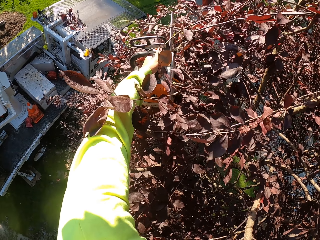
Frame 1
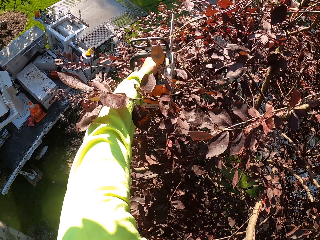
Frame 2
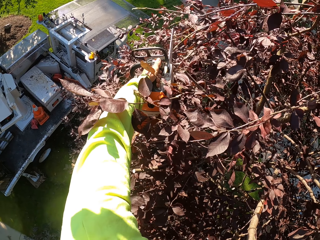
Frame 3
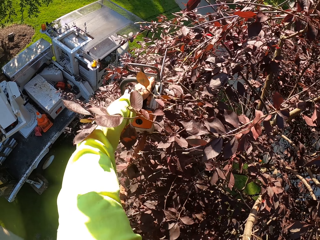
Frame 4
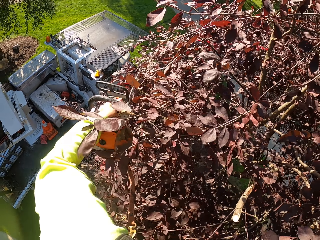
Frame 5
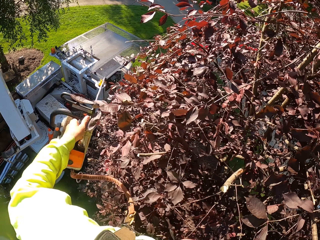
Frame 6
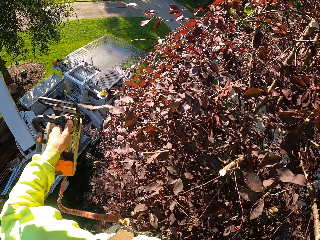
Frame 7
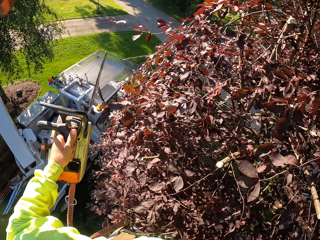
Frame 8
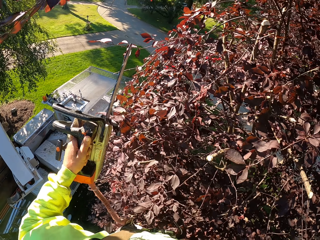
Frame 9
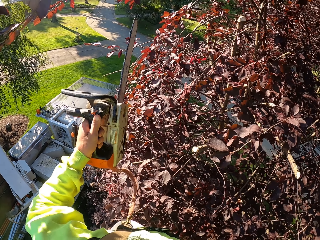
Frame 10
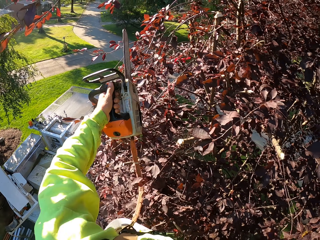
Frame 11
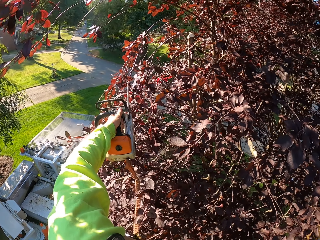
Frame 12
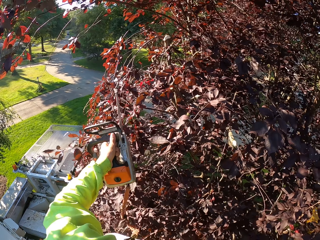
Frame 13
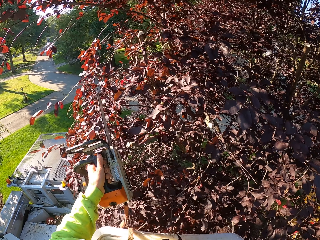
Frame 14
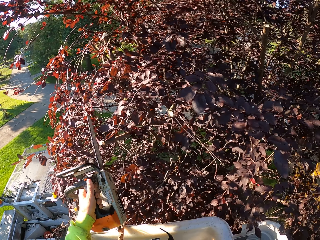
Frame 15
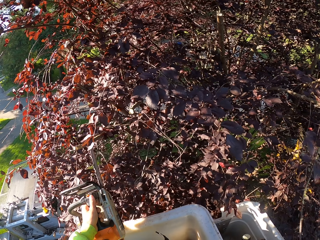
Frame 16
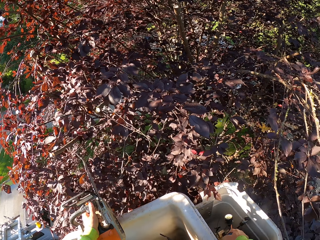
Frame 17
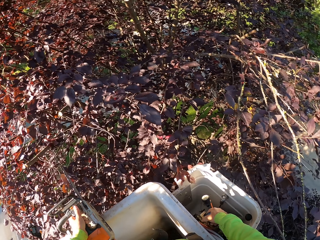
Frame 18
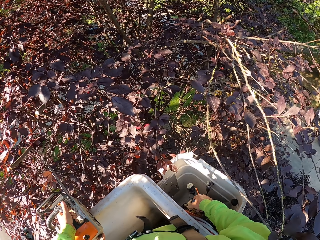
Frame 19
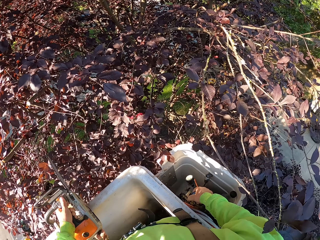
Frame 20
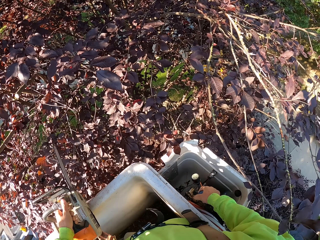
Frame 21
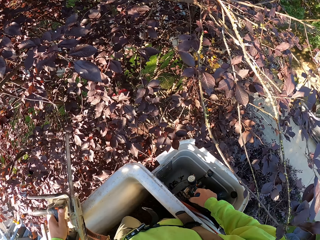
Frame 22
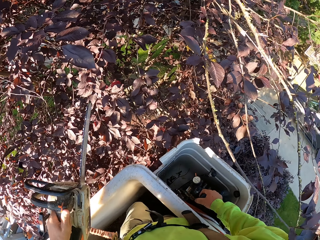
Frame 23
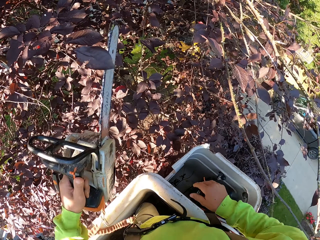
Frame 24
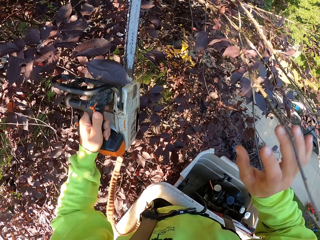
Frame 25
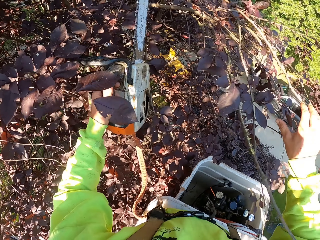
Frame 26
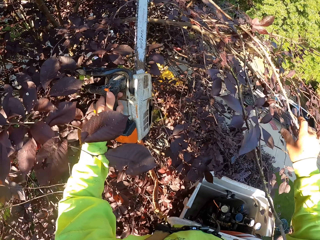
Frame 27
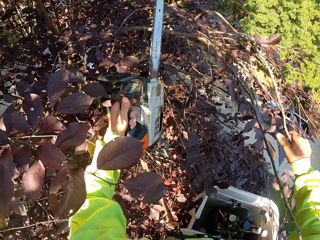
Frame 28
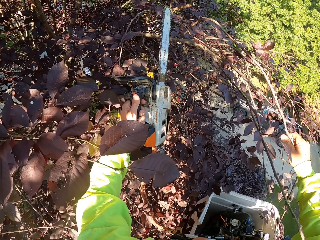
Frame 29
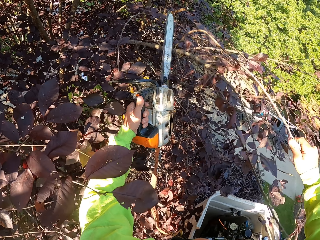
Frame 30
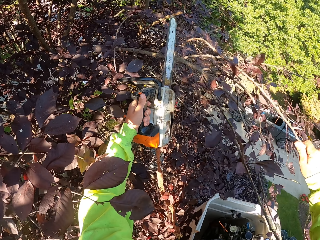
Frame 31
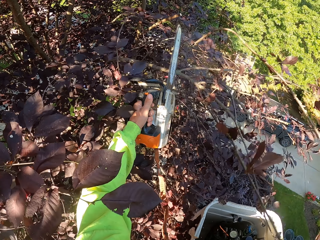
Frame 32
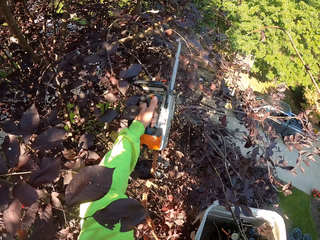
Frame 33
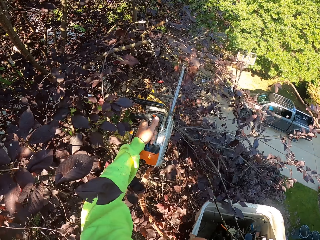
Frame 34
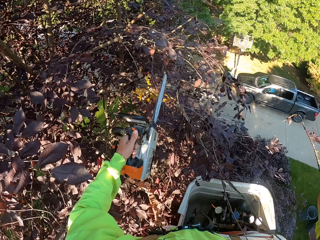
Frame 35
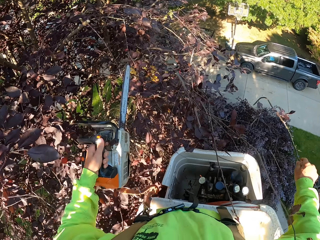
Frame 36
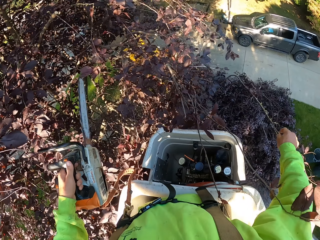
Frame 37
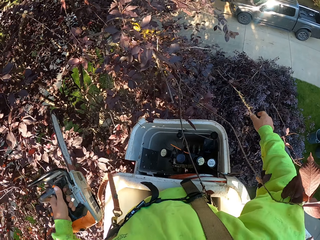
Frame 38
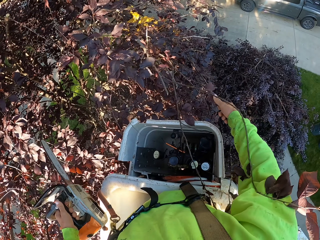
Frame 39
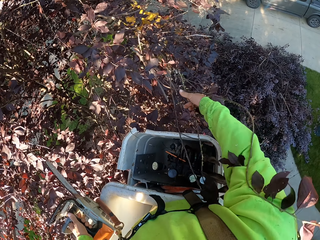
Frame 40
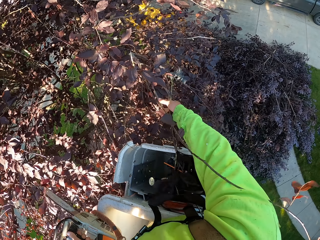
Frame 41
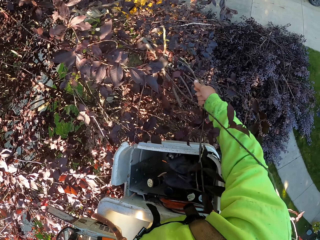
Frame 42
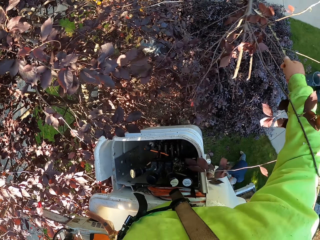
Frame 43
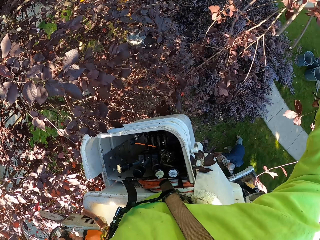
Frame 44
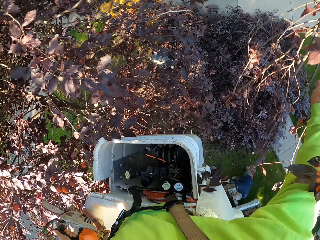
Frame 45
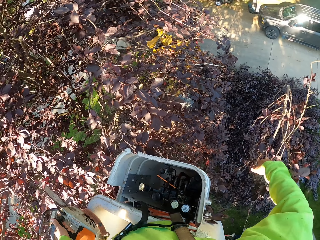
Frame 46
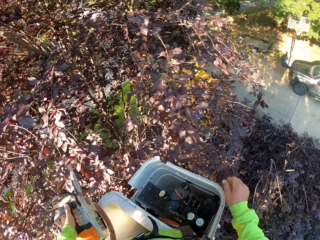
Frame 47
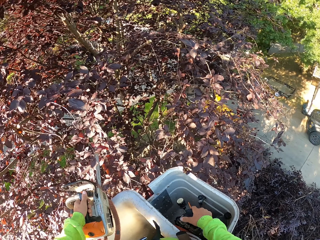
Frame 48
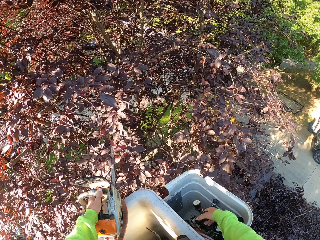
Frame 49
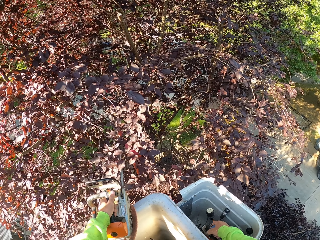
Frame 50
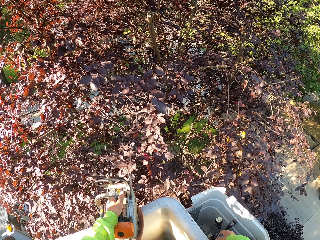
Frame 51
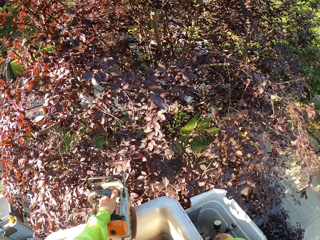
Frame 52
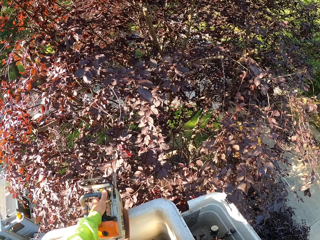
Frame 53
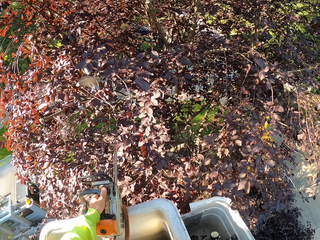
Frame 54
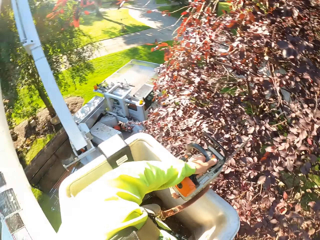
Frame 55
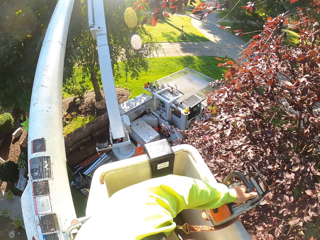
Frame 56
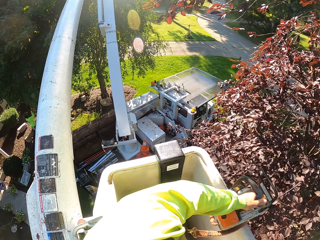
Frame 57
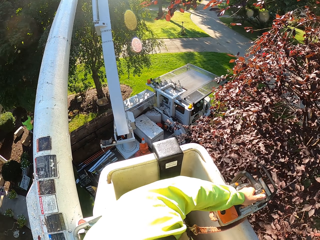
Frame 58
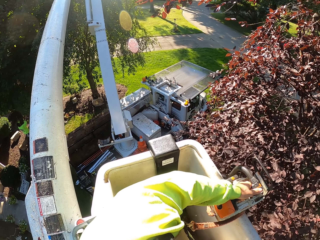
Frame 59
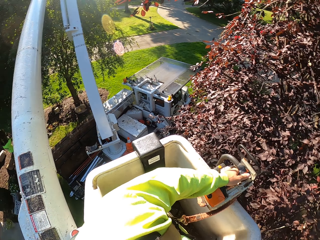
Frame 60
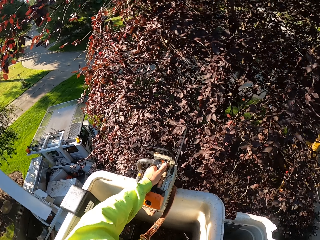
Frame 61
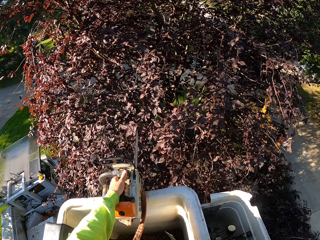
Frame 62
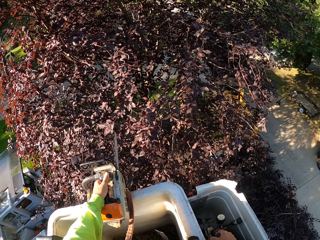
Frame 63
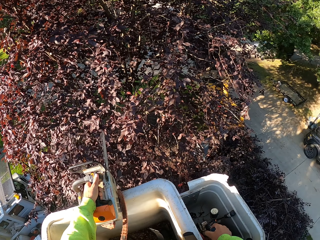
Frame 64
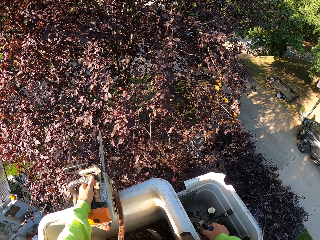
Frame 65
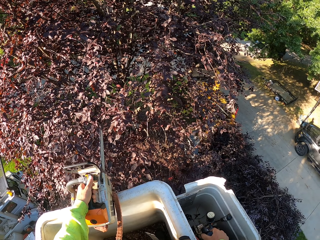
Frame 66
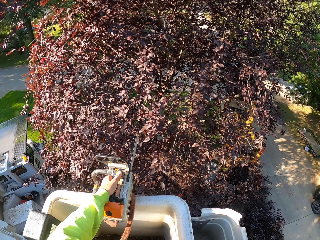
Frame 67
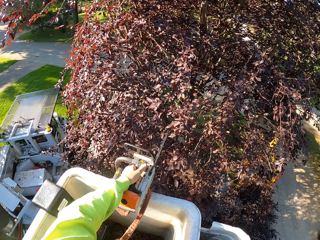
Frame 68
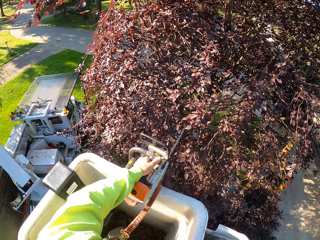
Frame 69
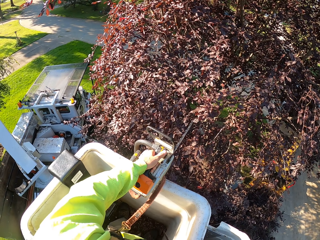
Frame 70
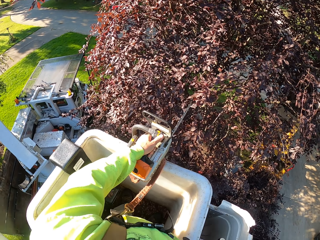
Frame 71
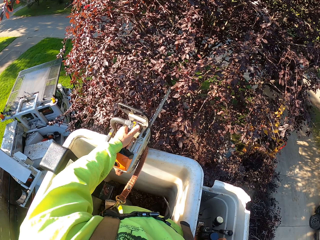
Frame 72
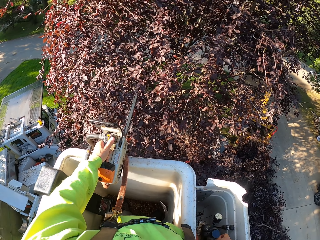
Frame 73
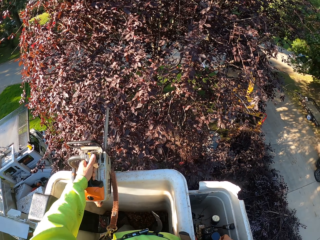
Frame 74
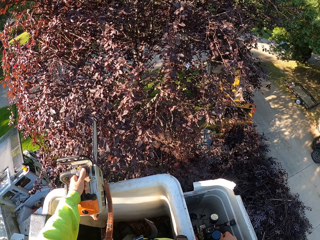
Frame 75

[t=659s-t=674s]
The camera wearer operates the bucket lift with his right hand. He cuts some branches of the tree with the chainsaw in his left hand and holds a branch of the tree with his right hand. He picks branches from the tree with his right hand. He throws the branches on the ground with his right hand. He operates the bucket lift with his right hand.

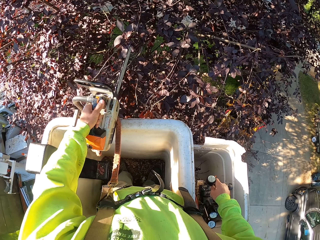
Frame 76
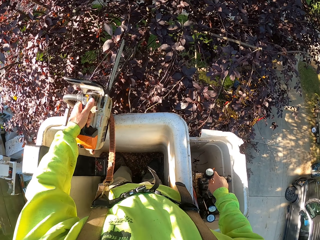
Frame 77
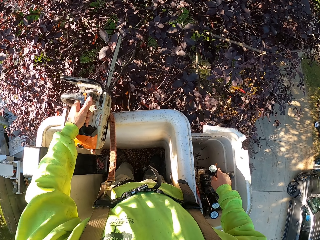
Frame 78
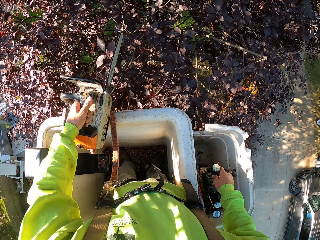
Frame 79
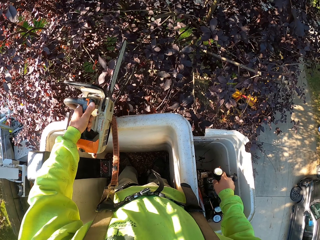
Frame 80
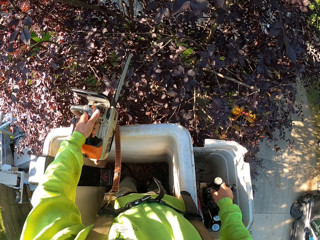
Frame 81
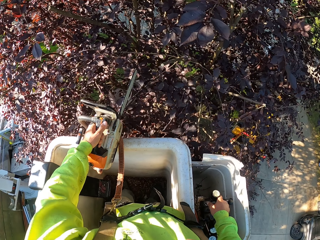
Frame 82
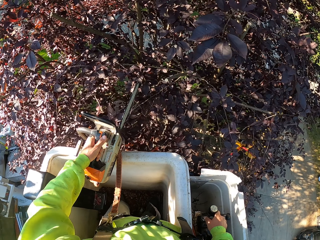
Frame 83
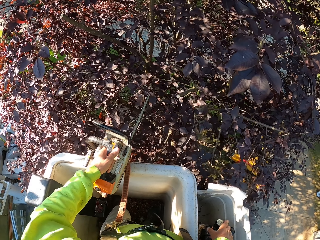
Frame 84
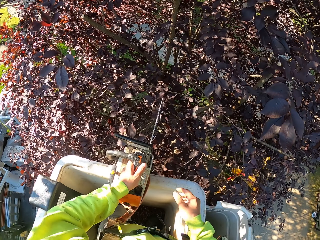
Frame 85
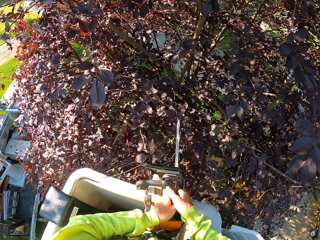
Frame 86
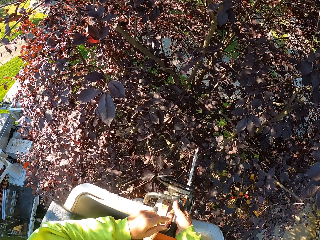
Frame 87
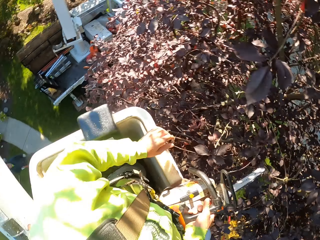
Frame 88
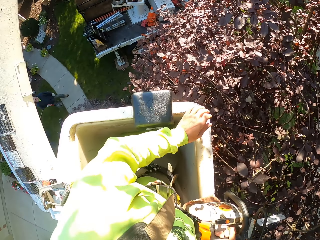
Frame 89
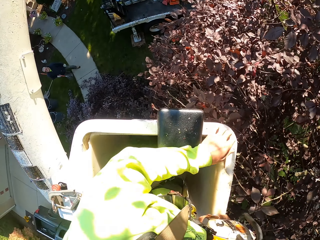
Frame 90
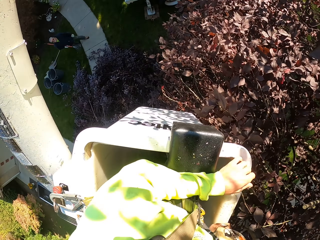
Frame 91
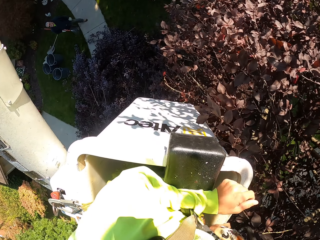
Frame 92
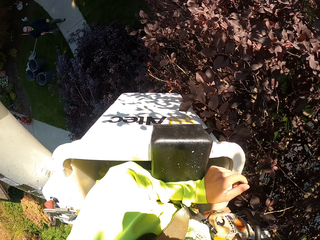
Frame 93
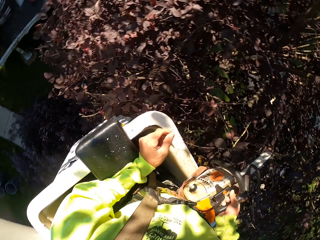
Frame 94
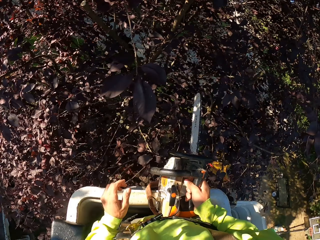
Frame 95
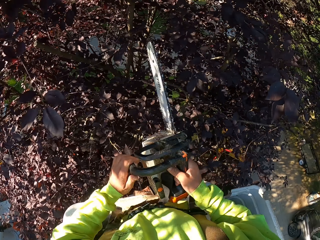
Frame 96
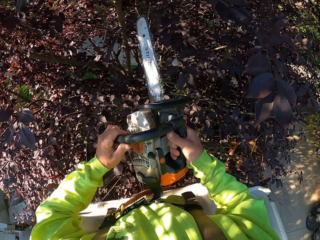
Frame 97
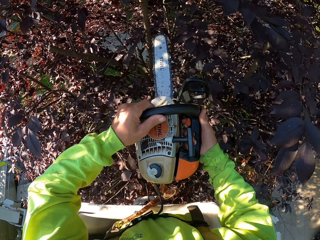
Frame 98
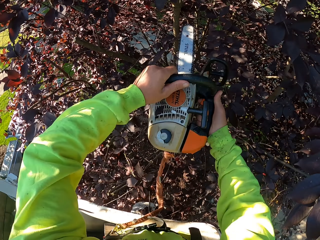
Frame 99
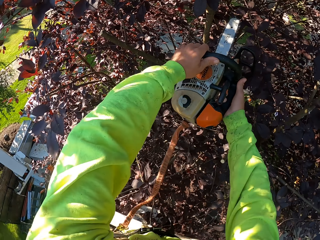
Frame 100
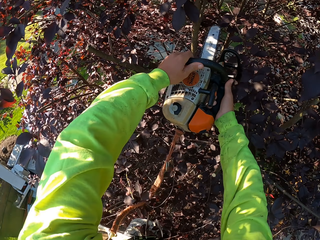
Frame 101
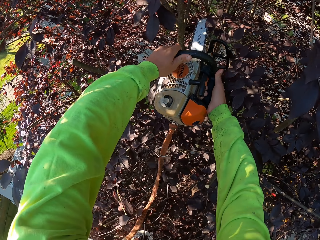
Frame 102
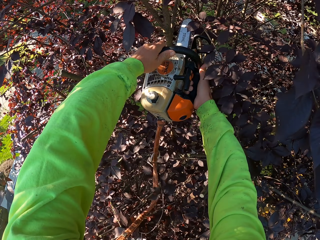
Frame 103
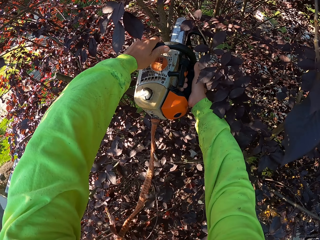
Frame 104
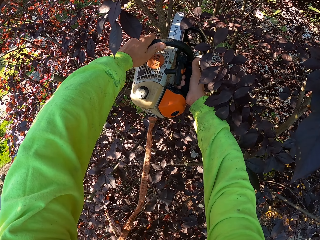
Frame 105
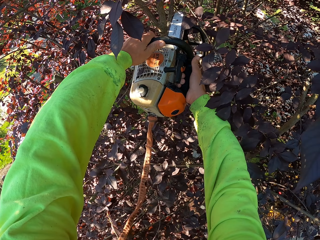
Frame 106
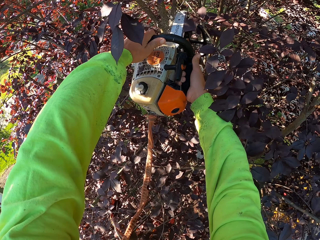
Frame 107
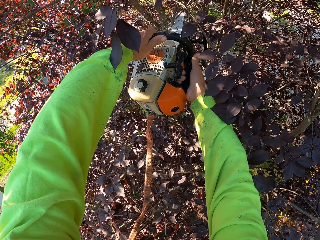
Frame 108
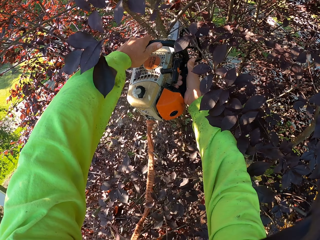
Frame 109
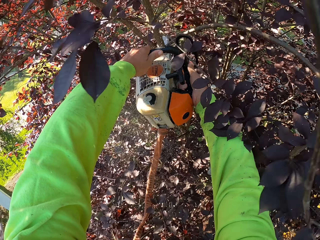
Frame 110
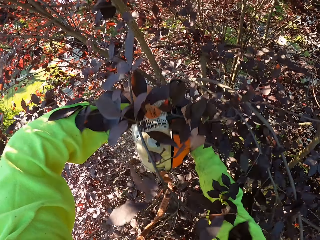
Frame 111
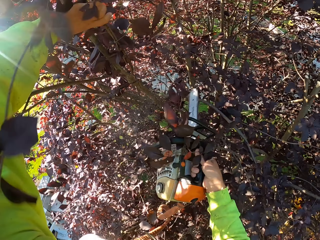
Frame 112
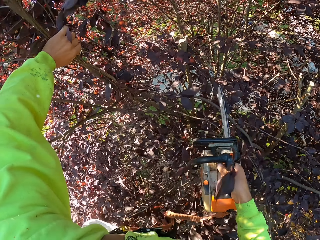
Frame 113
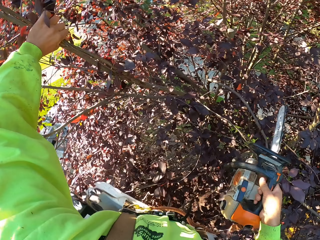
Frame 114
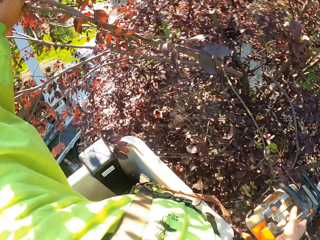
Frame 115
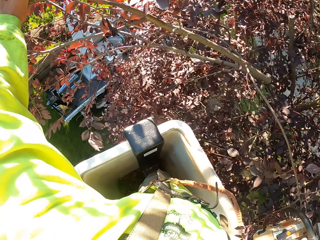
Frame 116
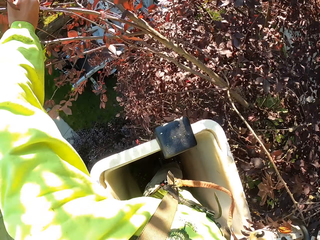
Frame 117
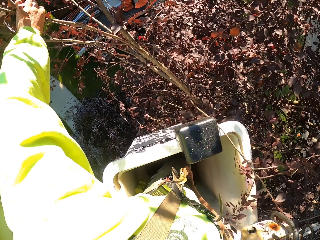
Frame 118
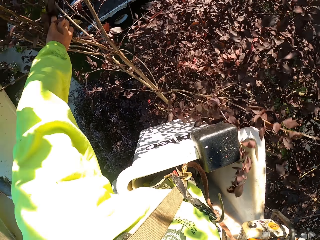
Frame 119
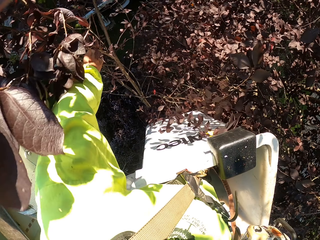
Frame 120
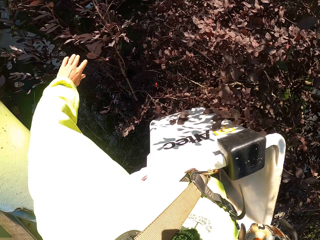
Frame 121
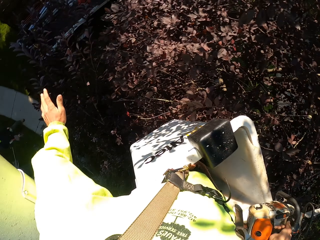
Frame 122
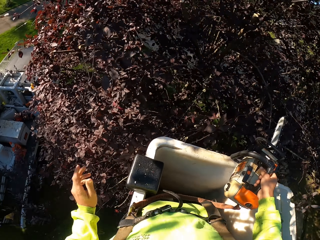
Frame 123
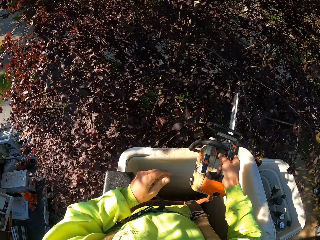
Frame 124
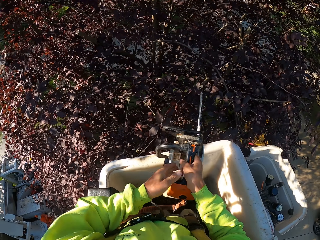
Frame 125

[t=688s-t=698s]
The camera wearer transfers the chainsaw to his right hand from his left hand. He cuts some branches of the tree with the chainsaw in both hands. He holds some branches of the tree with his left hand. He throws the branches on the ground with his left hand.
